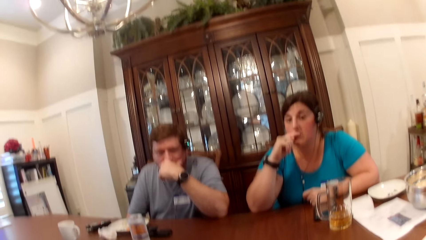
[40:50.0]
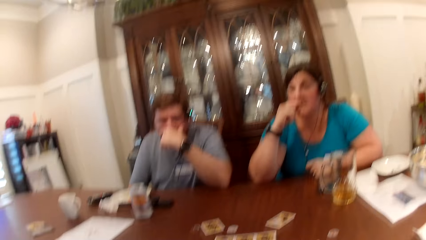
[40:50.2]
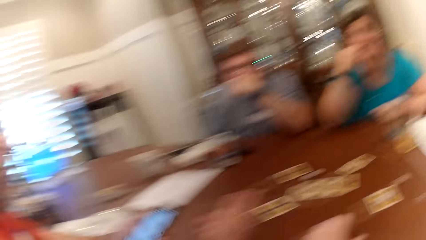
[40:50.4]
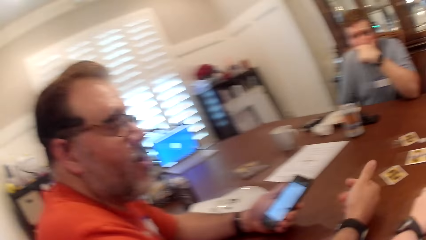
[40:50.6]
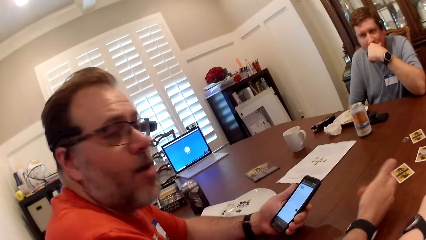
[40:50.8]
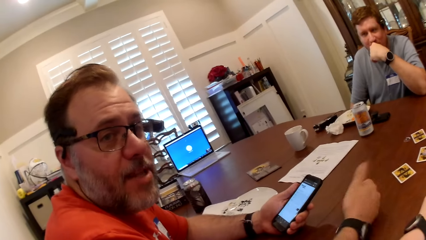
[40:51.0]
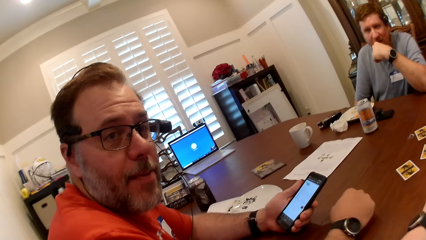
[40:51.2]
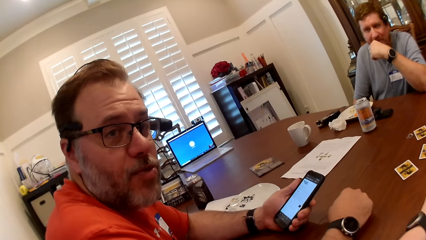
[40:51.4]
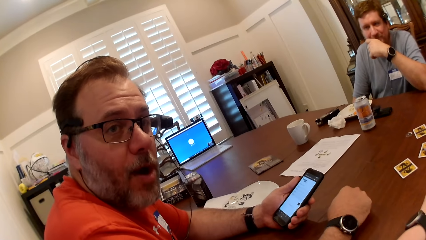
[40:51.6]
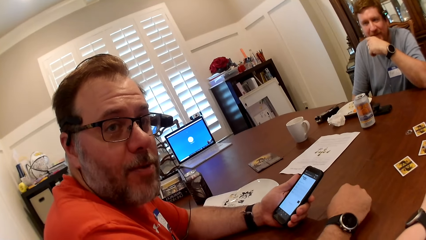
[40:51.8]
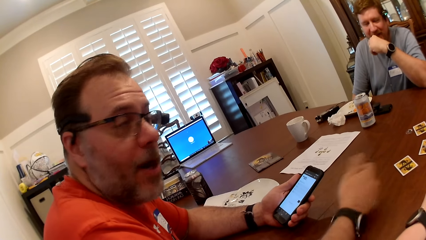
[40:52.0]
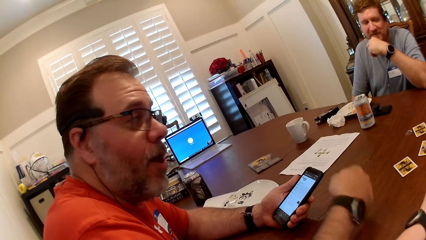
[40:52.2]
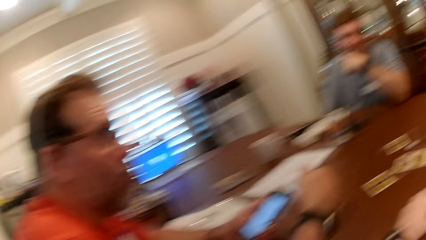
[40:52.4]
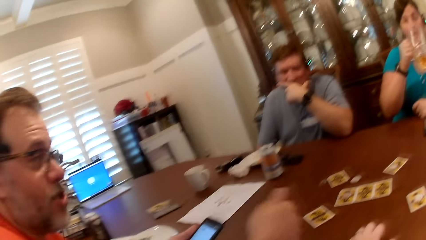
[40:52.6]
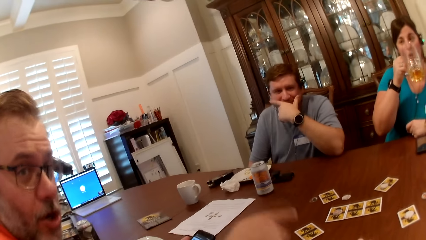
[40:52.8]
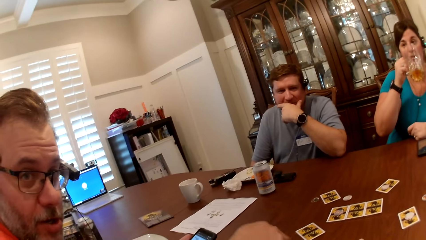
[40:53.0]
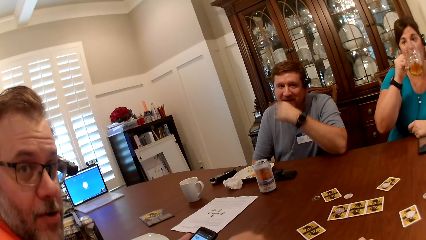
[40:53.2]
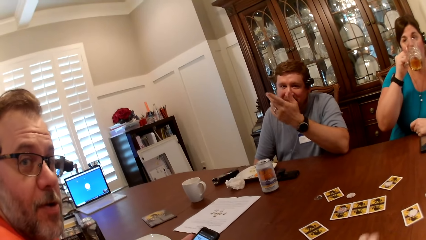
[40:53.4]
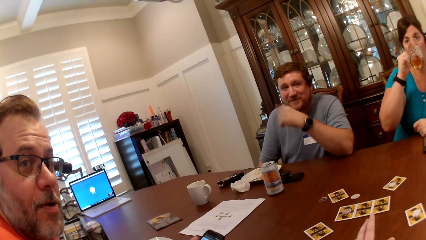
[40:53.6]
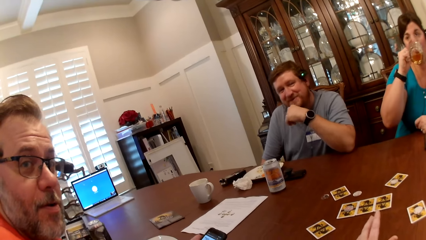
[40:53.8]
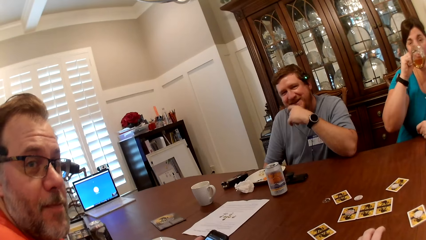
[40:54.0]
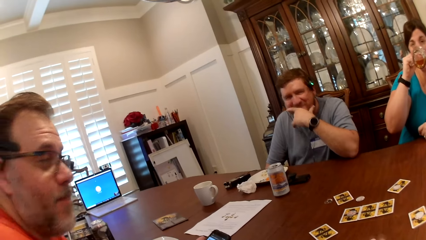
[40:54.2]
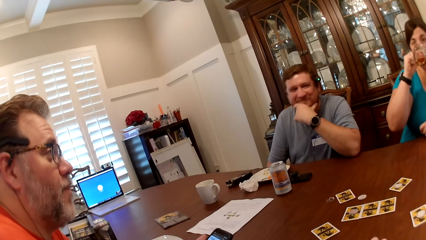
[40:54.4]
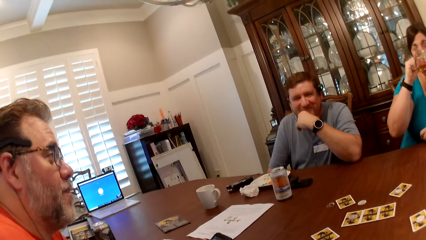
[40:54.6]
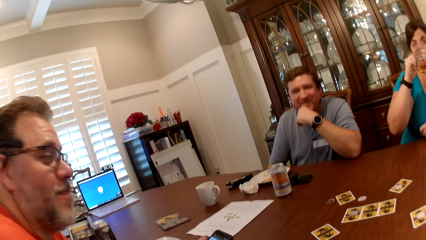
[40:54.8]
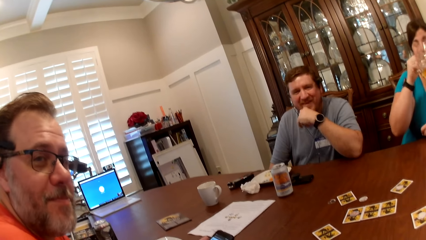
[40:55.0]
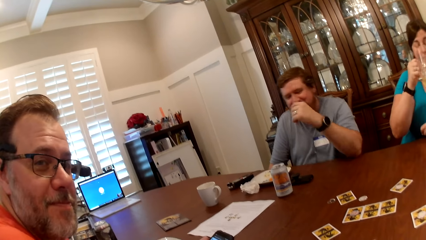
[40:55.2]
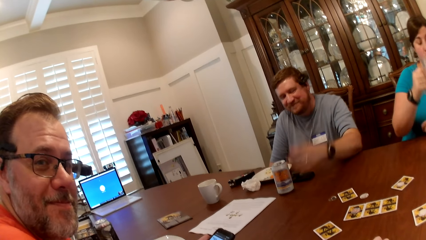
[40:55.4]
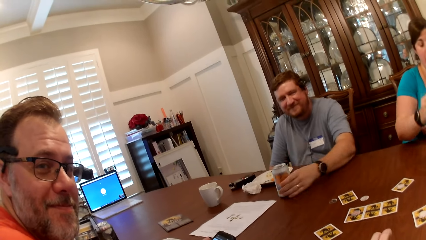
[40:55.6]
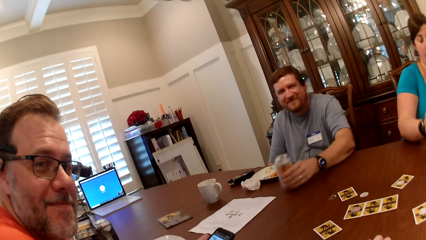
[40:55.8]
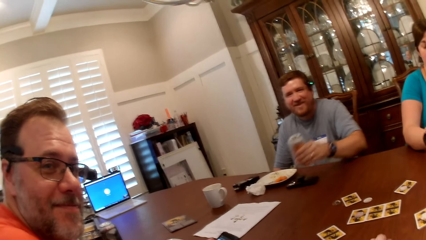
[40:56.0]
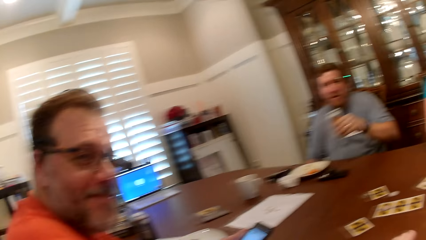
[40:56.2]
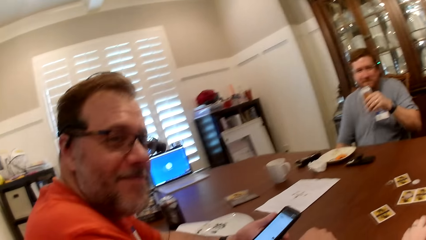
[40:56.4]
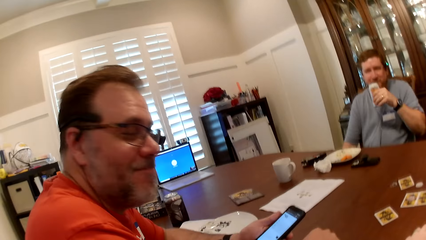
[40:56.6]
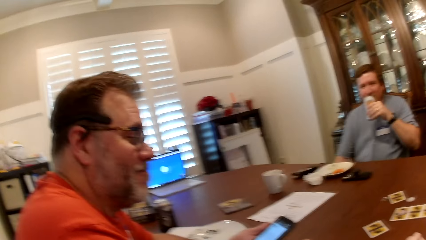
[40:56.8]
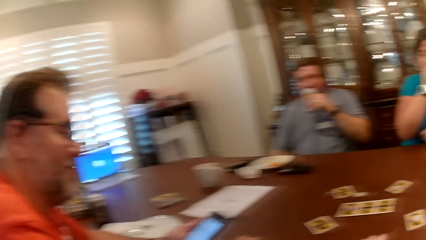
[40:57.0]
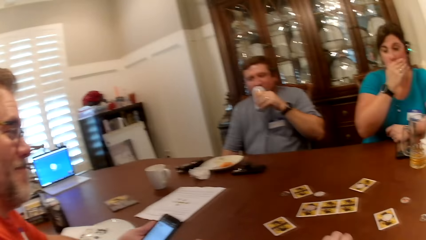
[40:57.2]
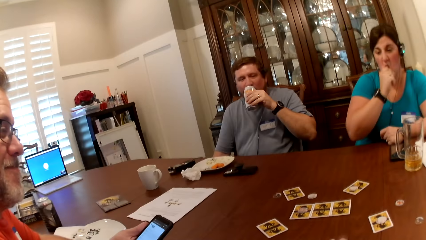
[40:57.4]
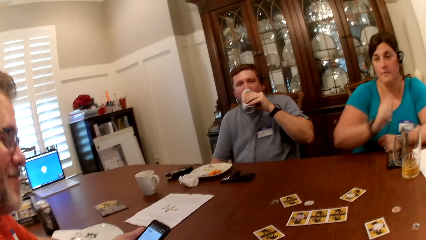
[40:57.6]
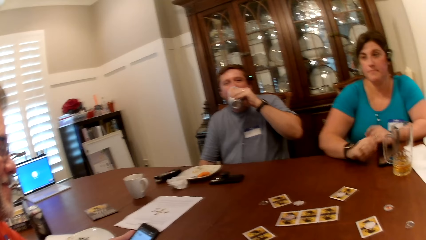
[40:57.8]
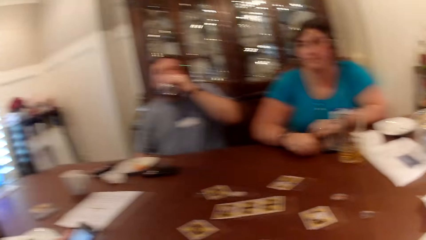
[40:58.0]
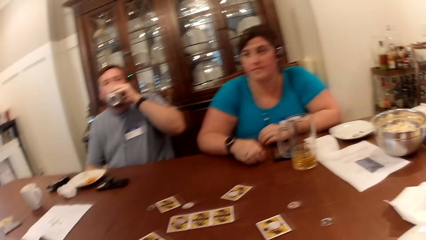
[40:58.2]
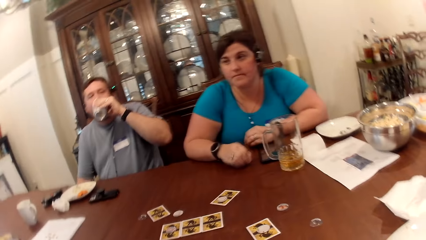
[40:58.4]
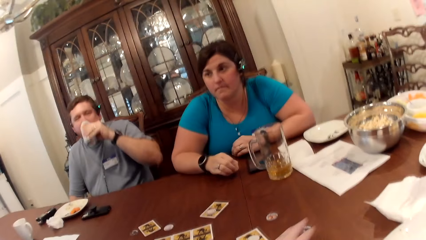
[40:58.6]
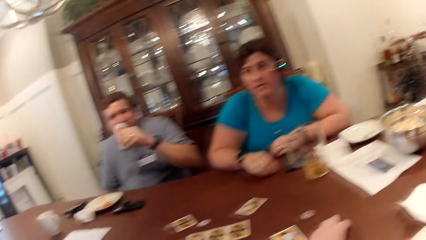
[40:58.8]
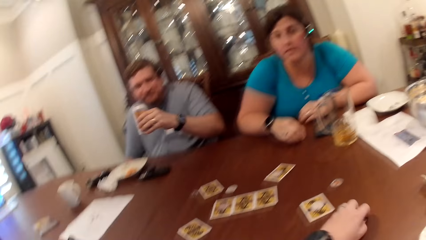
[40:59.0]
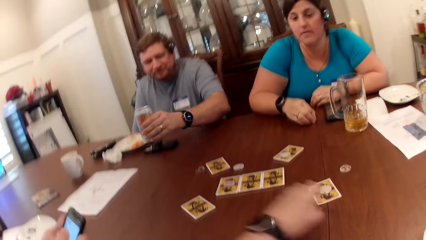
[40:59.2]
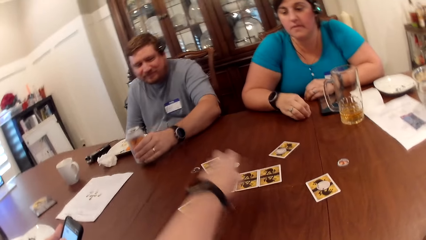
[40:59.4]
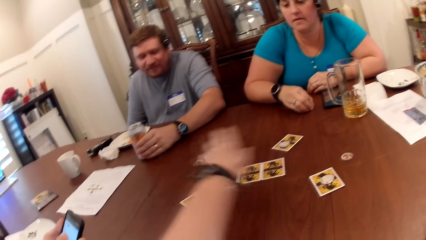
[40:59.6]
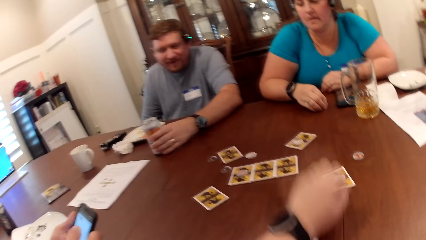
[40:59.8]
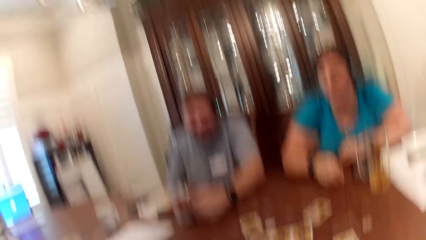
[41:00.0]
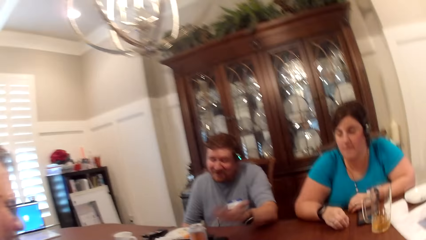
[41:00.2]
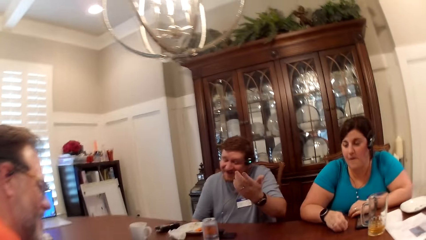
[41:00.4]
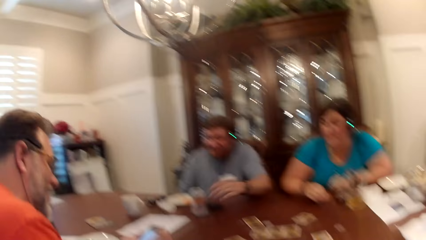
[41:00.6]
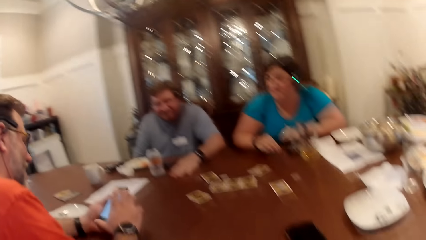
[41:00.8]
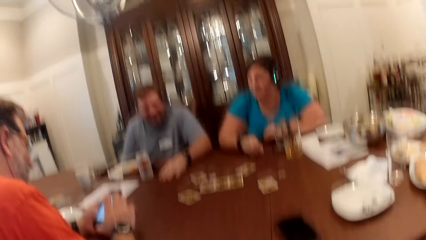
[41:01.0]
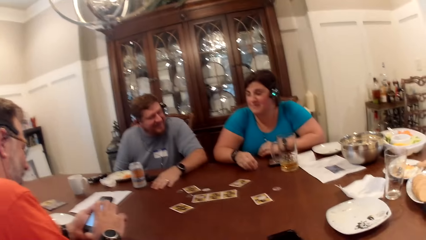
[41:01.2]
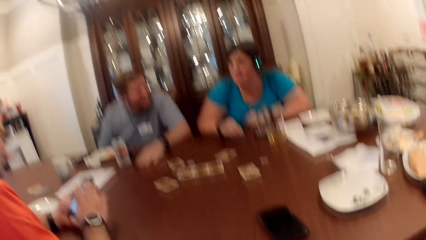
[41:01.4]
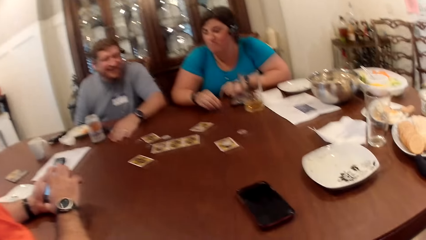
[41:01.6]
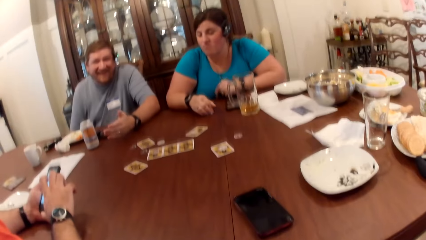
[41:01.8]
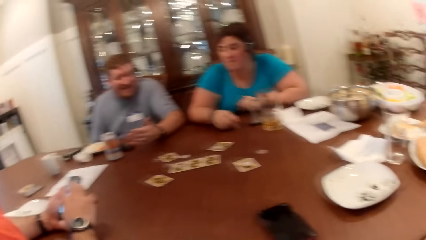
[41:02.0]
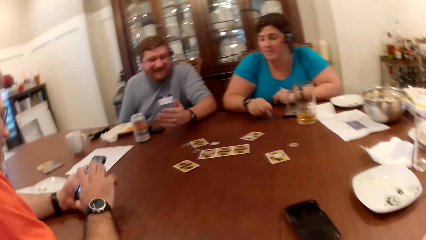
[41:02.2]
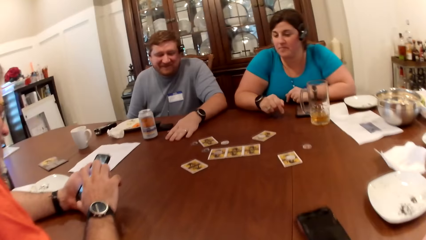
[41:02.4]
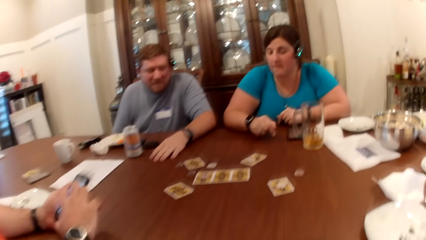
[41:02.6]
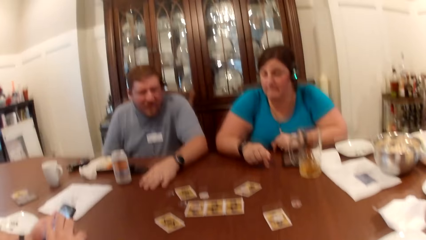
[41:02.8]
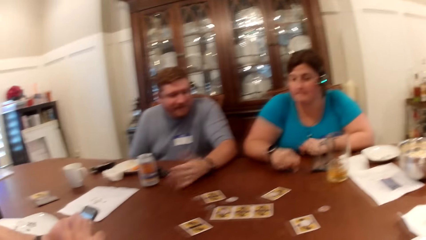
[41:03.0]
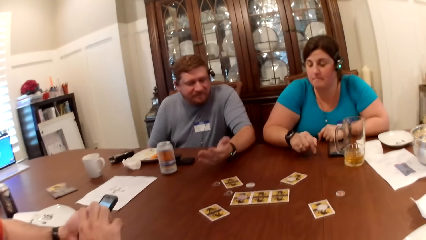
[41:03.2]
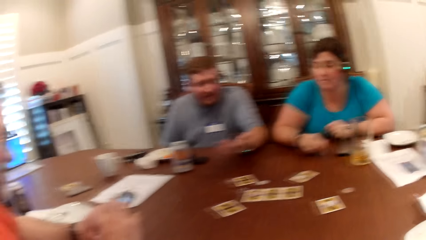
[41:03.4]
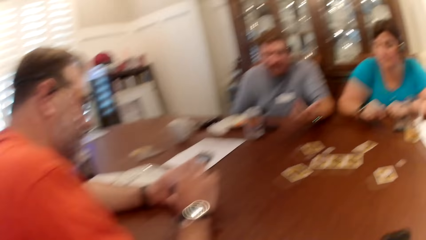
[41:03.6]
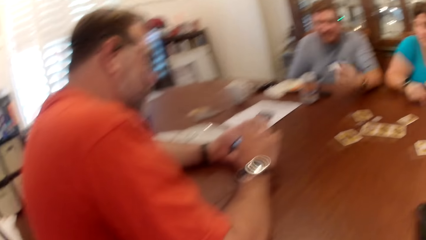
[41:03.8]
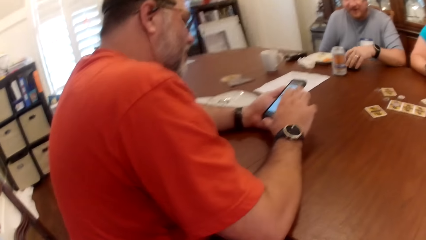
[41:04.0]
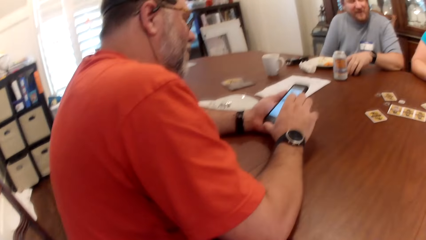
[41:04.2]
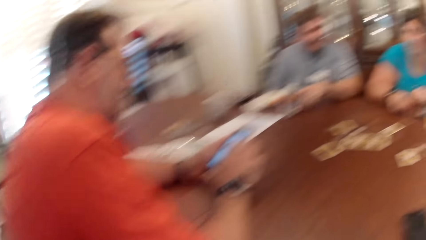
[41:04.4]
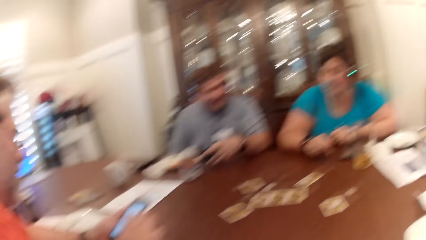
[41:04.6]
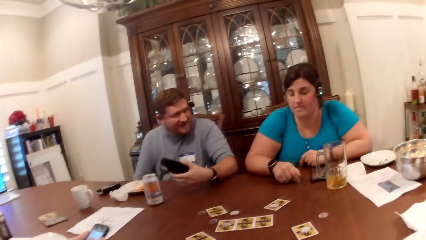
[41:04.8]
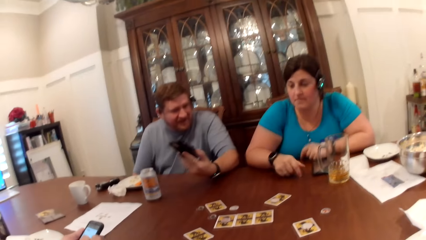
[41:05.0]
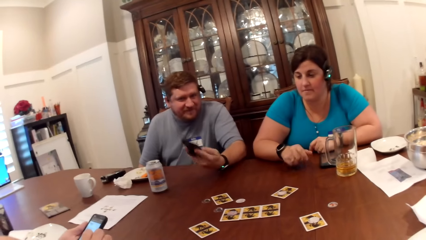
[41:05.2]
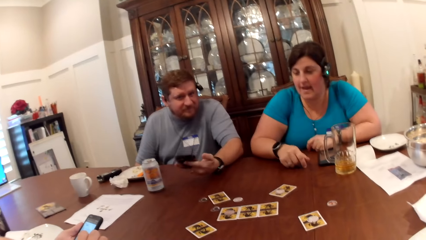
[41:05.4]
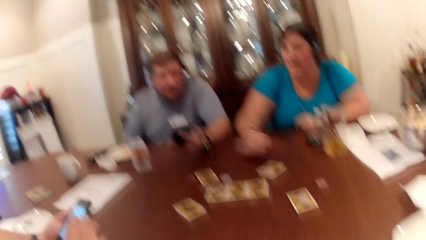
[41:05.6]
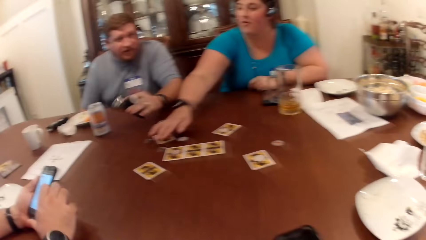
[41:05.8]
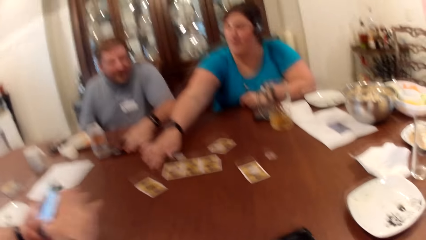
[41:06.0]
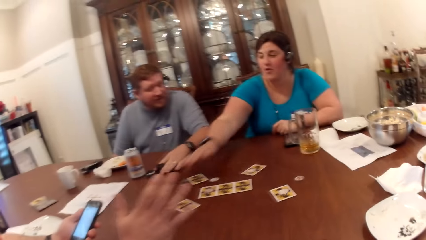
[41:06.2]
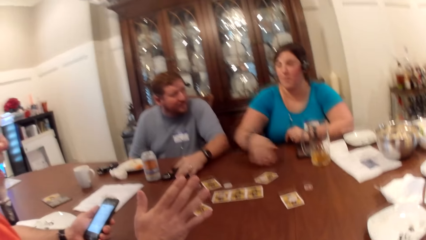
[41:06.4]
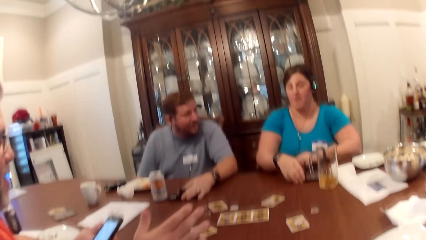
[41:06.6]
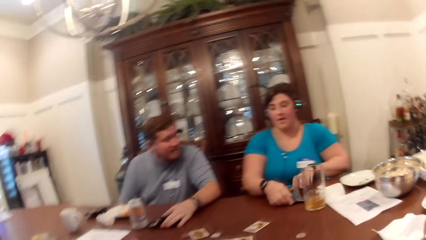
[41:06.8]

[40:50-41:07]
The camera wearer looks aside. A woman drinks from a glass cup with her right hand. The camera wearer looks forward. The woman keeps the glass cup on the table. A man drinks from a canned drink on the table with his left hand. The camera wearer moves her hand on the table. The woman taps on the table with both hands. The camera wearer moves a coin on the table with her left hand. She picks up a card. The man keeps the canned drink in his left hand on the table. The camera wearer throws the card on the table and moves her hand back. Another man operates a phone with both hands. The camera wearer looks at the table. The first man picks a phone from the table with his left hand. The woman stretches her right hand towards the cards at the center of the table. The first man drops the phone in his left hand on the table.
